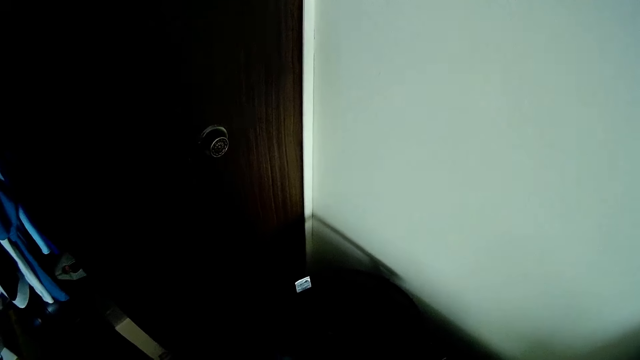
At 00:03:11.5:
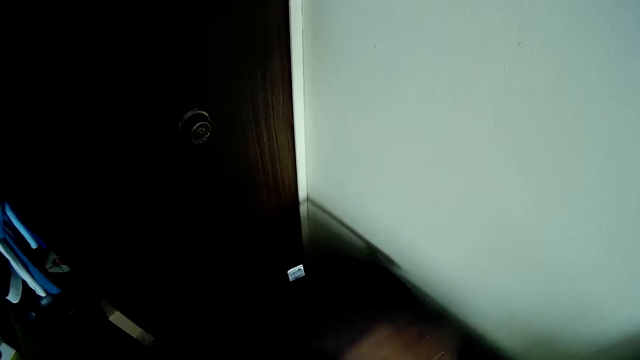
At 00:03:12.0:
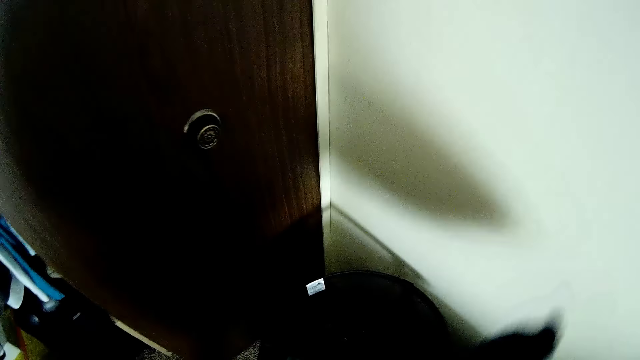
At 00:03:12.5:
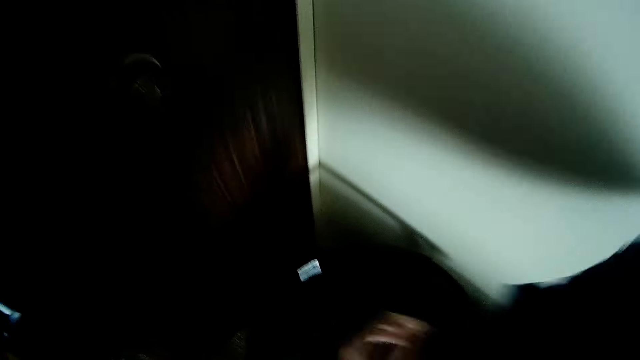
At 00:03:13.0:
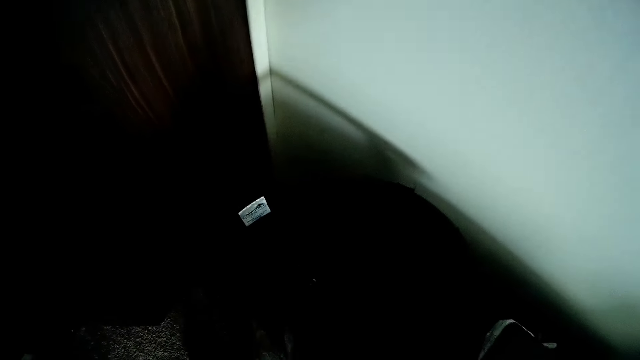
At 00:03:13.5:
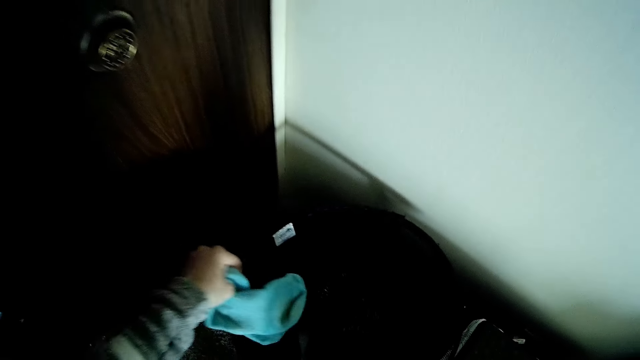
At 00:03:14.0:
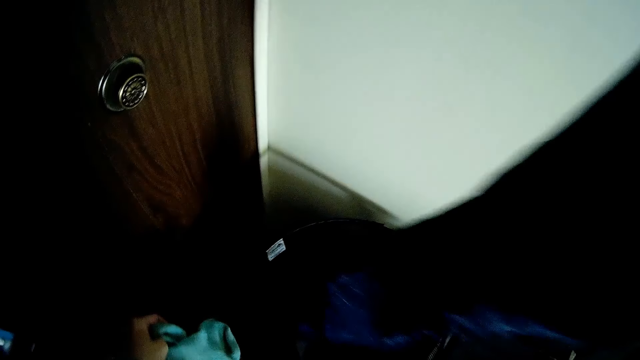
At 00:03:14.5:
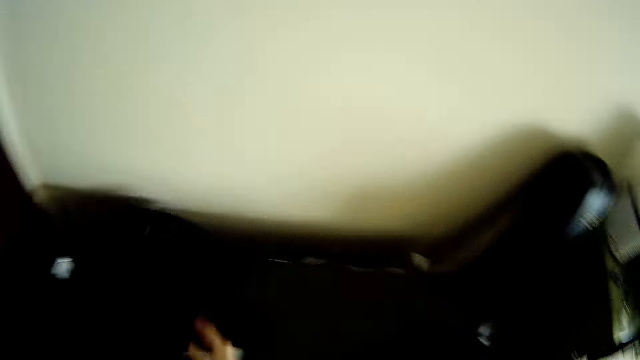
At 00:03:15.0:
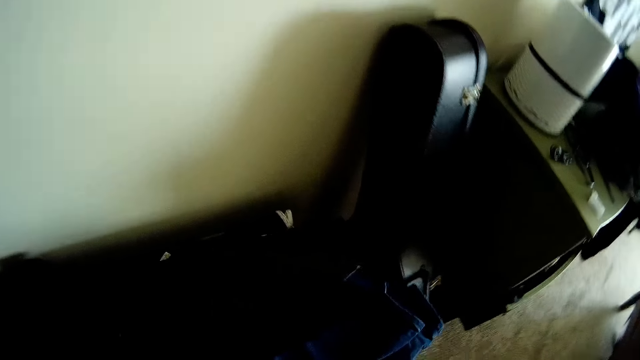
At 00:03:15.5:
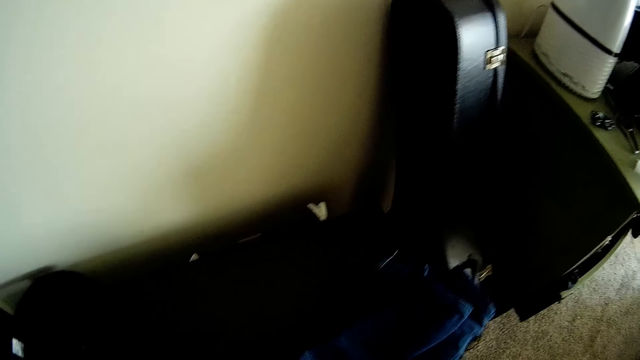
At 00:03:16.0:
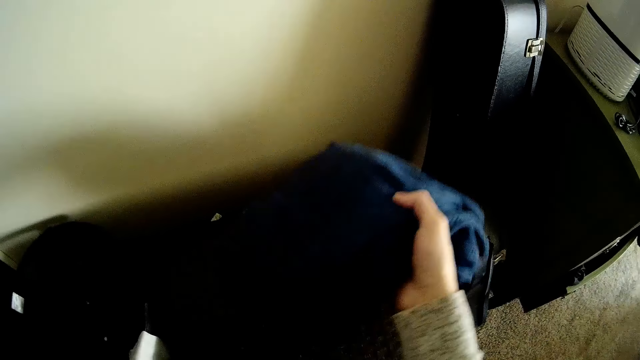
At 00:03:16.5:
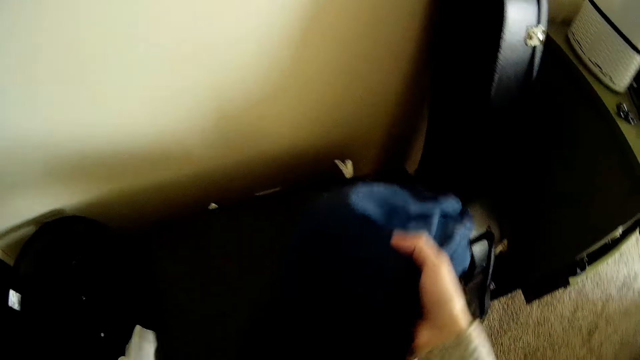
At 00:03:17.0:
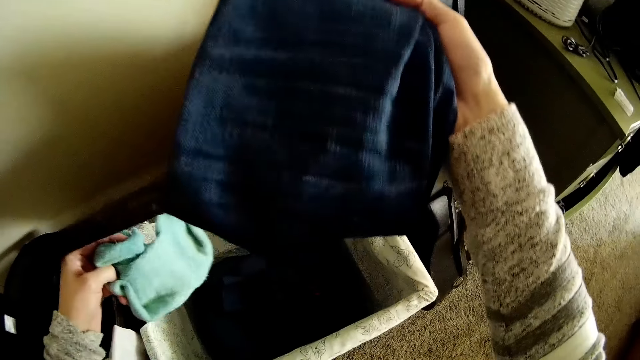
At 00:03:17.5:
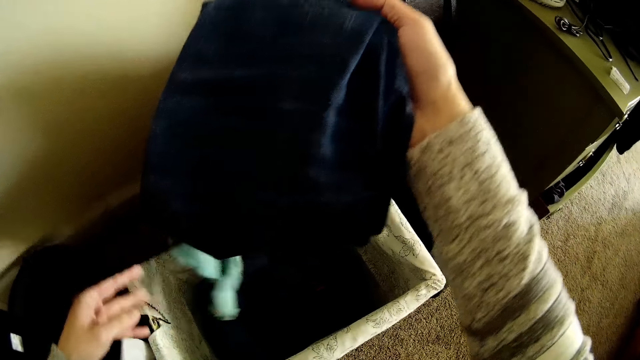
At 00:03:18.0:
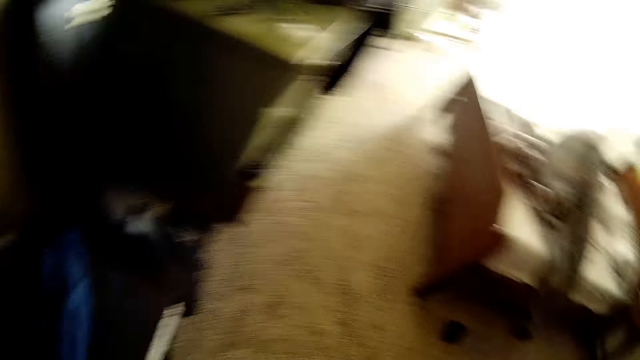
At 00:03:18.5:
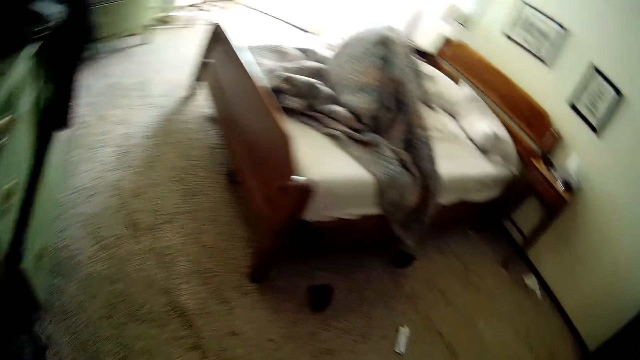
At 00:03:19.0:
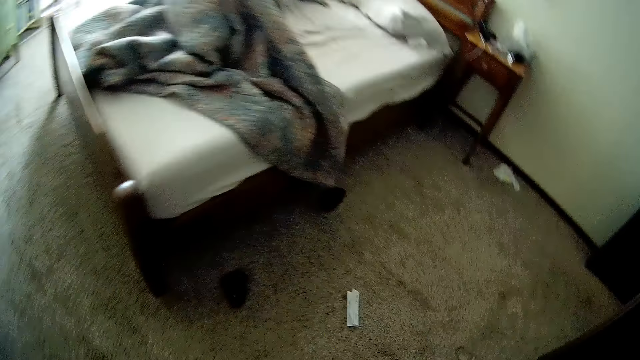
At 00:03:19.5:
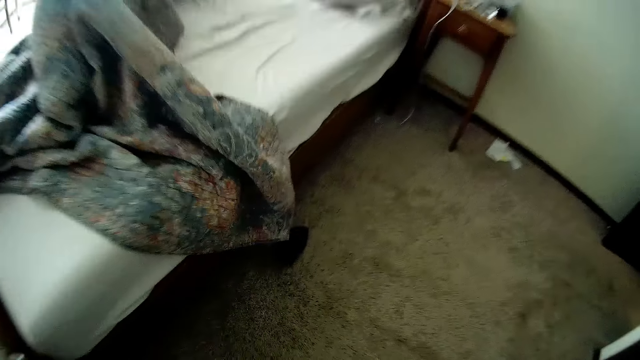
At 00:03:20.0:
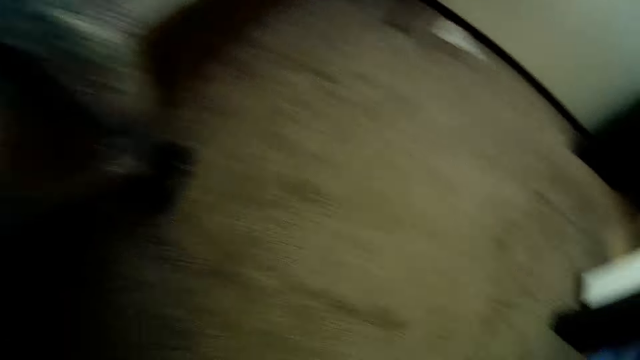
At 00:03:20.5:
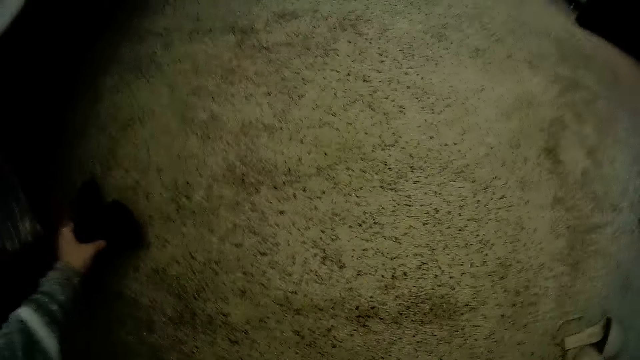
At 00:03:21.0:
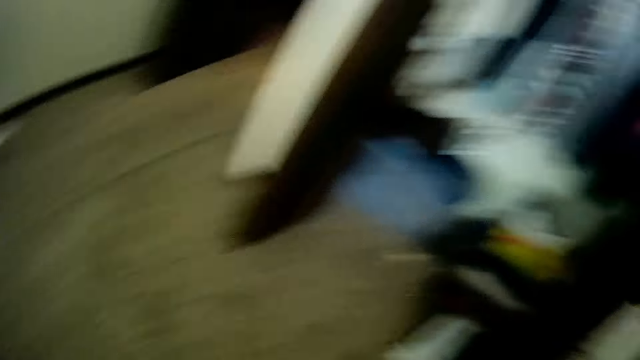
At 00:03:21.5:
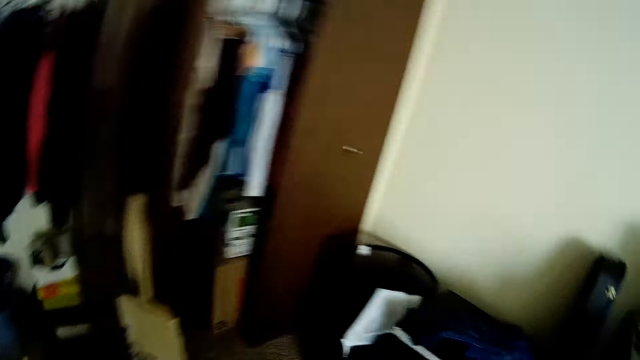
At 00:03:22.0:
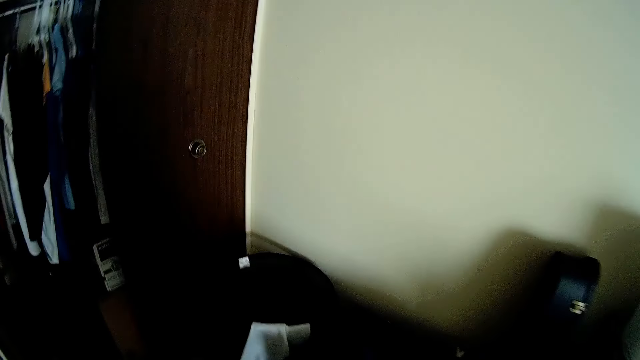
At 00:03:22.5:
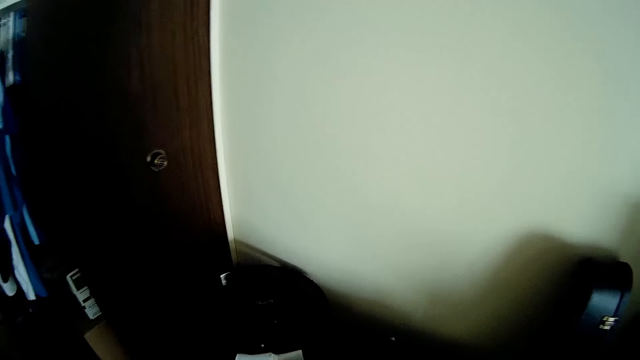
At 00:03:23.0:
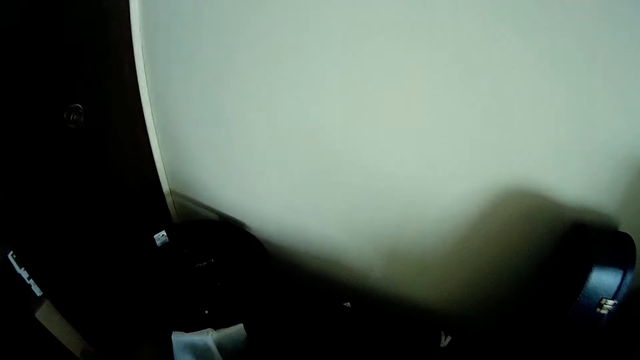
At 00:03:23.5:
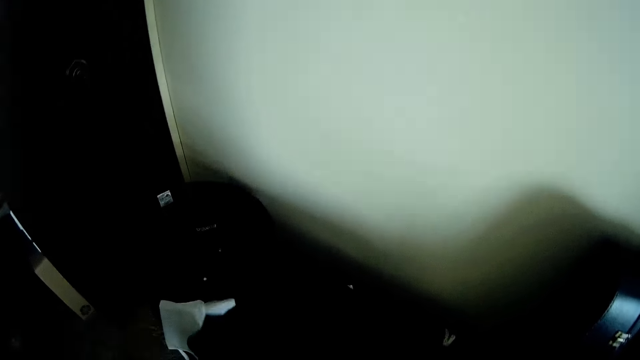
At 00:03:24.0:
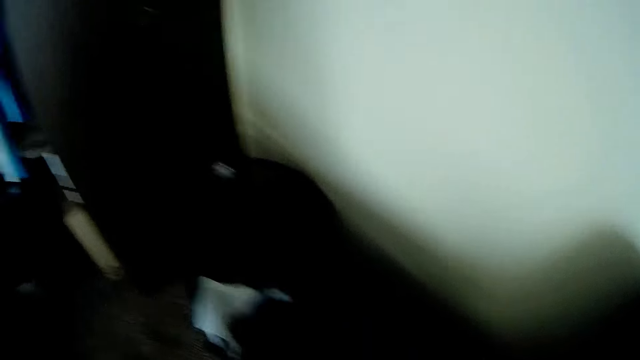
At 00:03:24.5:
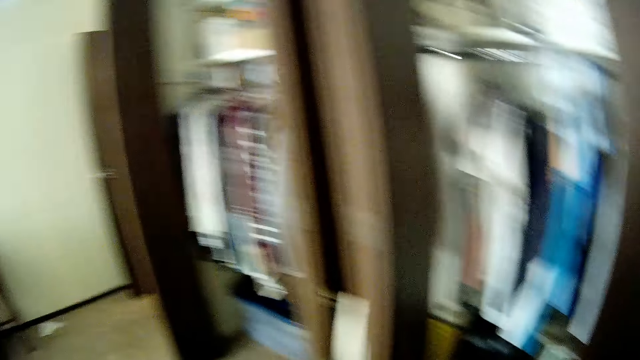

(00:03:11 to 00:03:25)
The camera wearer holds the jeans with her right hand. She removes a cloth from a laundry hamper on the floor with her left hand. She drops the jeans into the laundry hamper with her right hand. She lifts jeans from a cloth storage box on the floor with her right hand. She drops the cloth into the cloth storage box with her left hand. She drops the jeans on the cloth storage box with her right hand. She picks up a pair of socks from the floor with her left hand. She throws the pair of black socks into the laundry hamper with her left hand.

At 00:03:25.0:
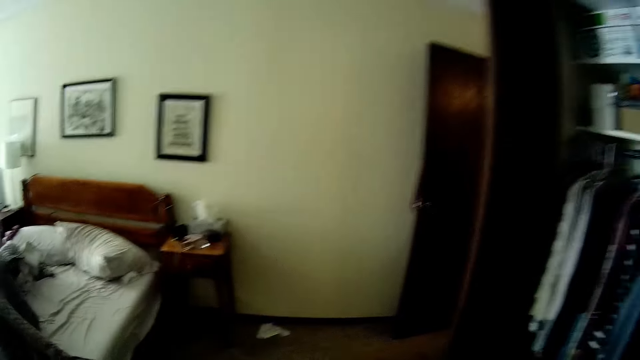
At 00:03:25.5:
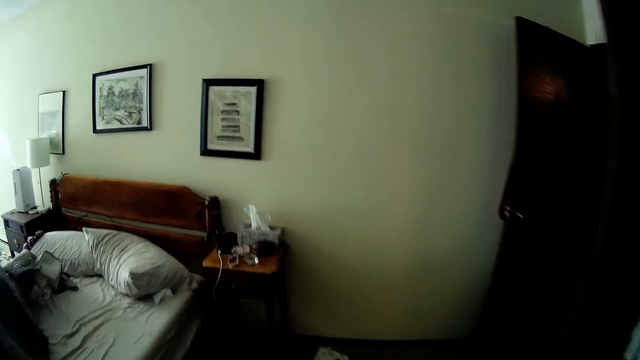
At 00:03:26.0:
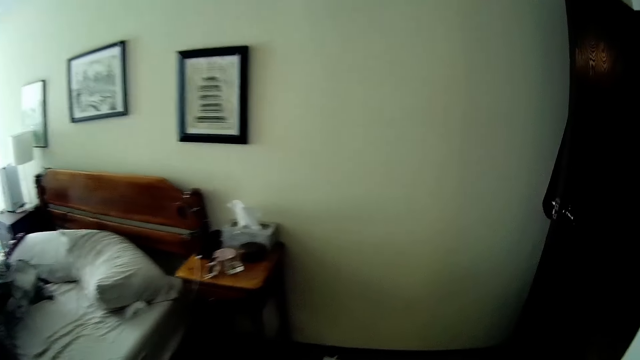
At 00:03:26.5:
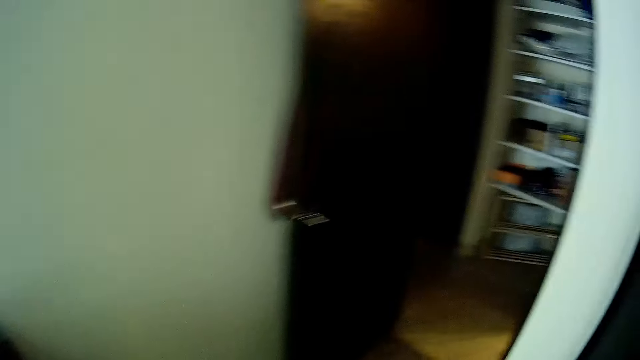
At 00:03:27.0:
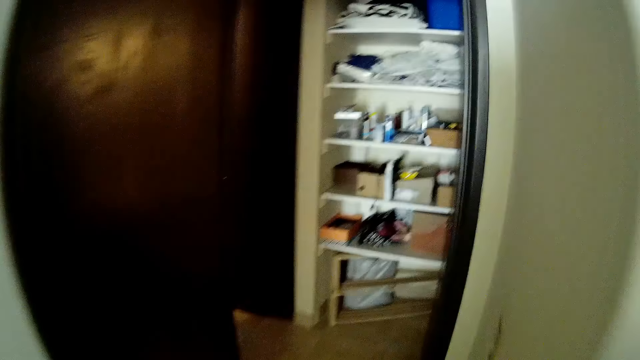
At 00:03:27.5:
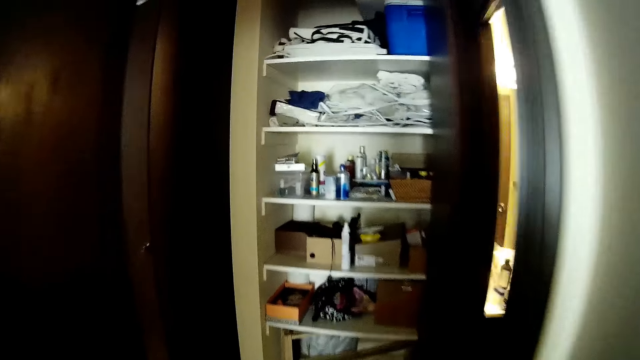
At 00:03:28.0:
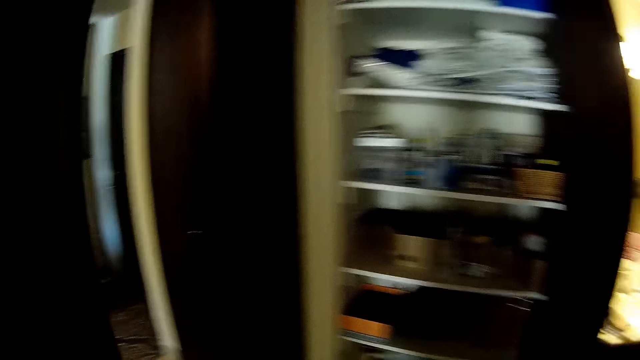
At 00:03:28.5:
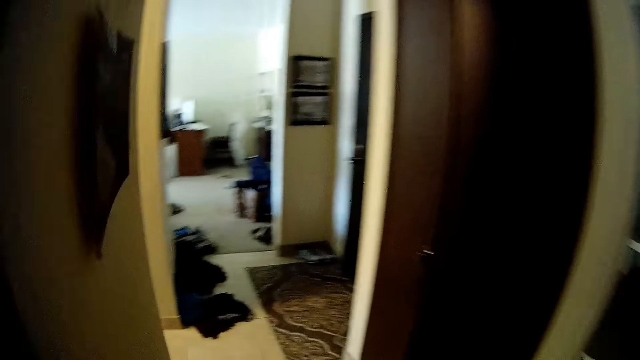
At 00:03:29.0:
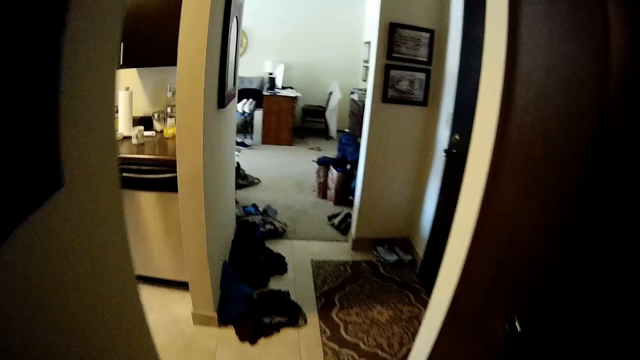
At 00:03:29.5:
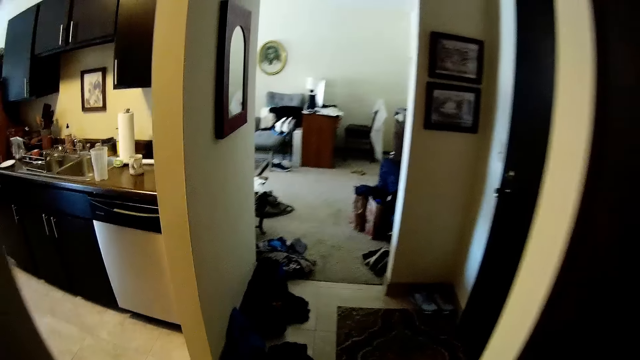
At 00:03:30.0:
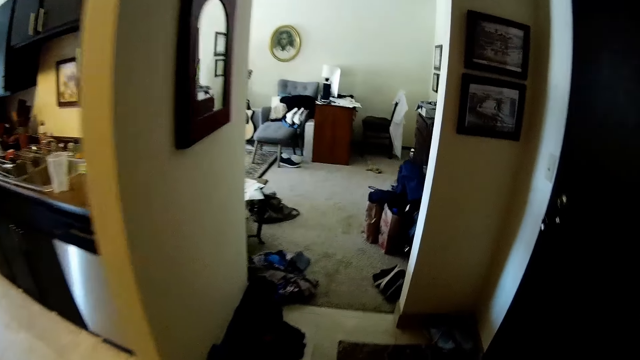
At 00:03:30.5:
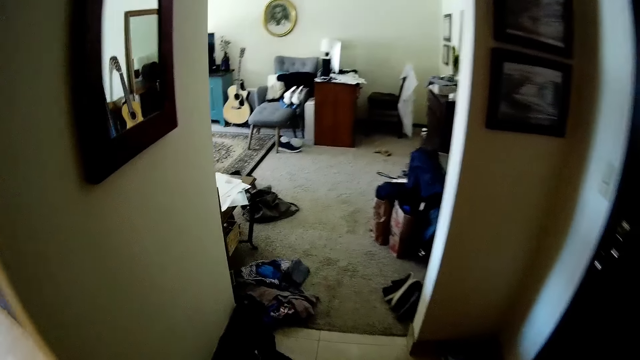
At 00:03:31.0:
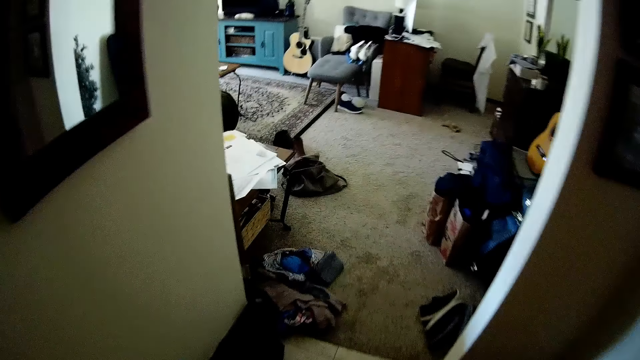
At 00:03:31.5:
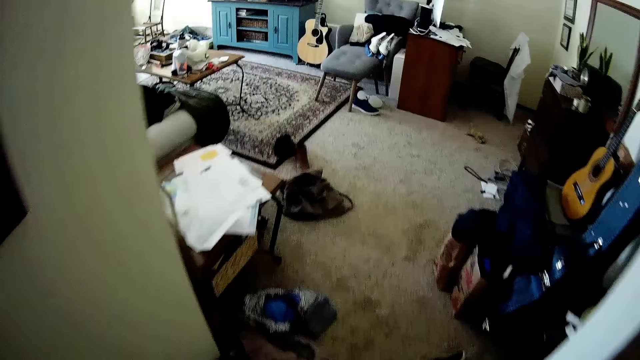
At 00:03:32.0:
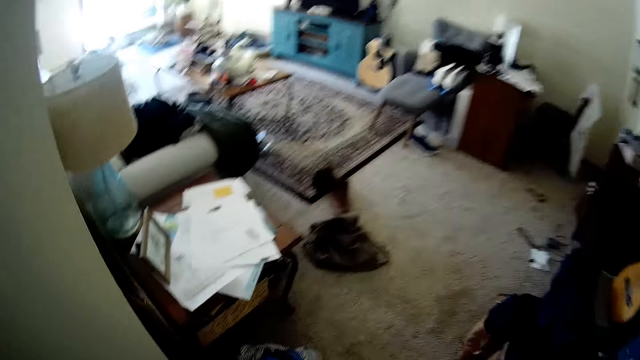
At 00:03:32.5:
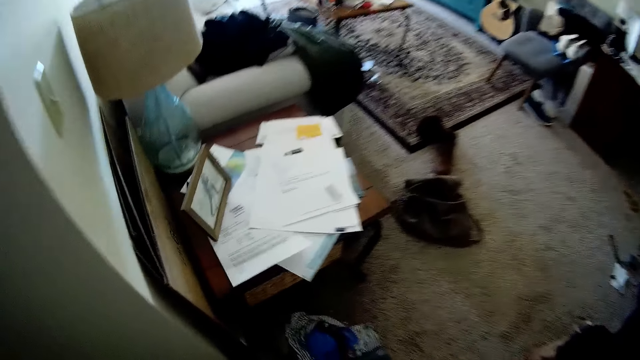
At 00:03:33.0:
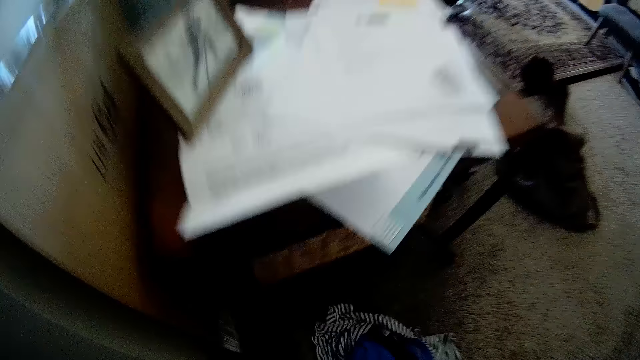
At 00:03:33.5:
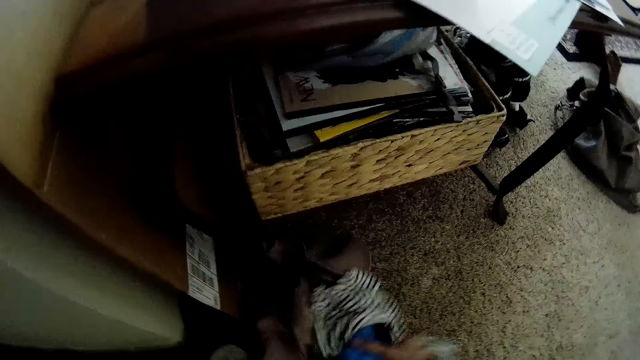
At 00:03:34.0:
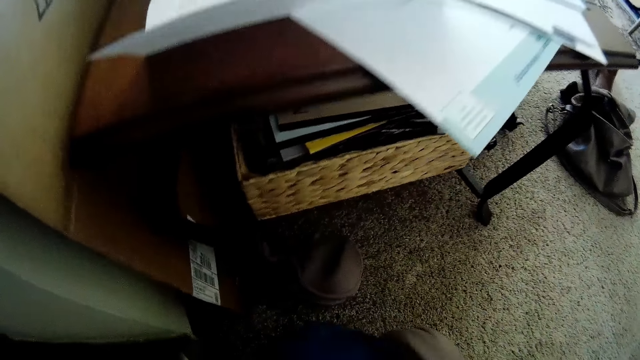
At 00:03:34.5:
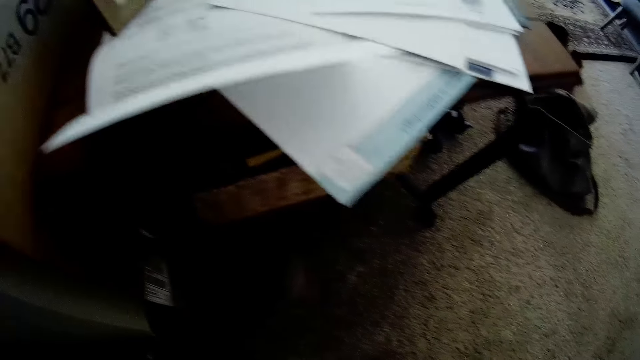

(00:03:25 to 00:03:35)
The camera wearer walks out of the bedroom. She picks up the cloths from the floor with her hands.
